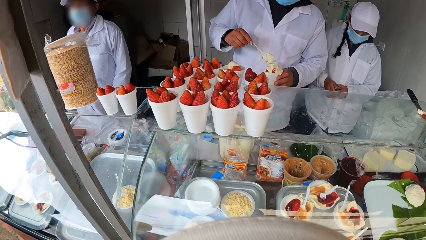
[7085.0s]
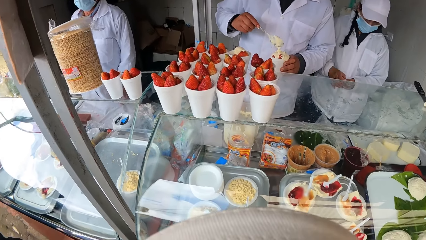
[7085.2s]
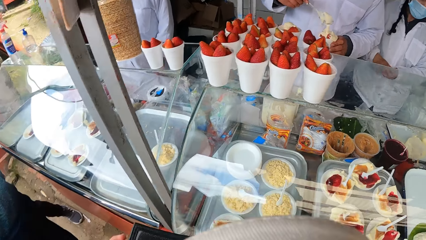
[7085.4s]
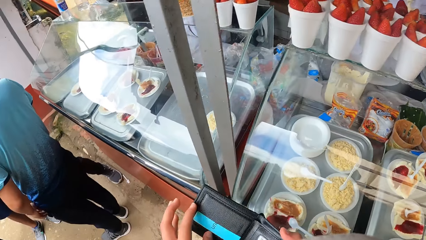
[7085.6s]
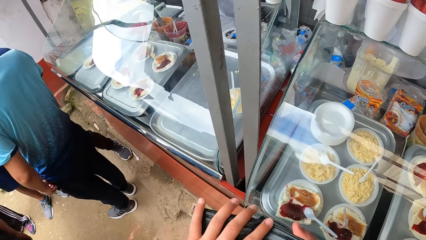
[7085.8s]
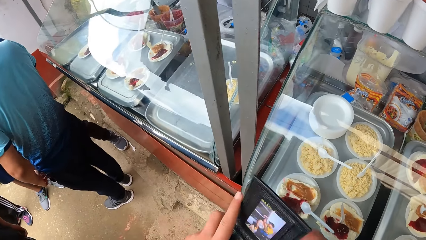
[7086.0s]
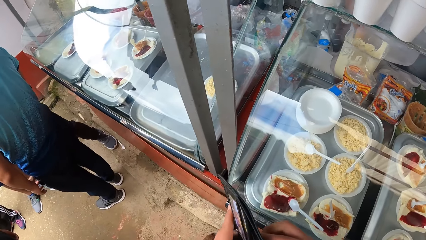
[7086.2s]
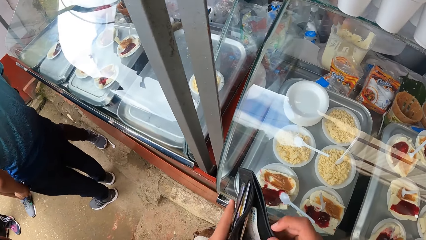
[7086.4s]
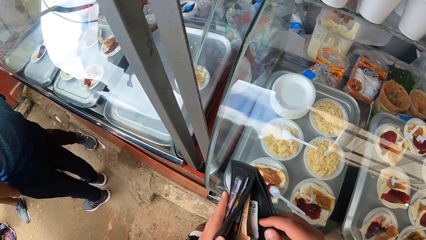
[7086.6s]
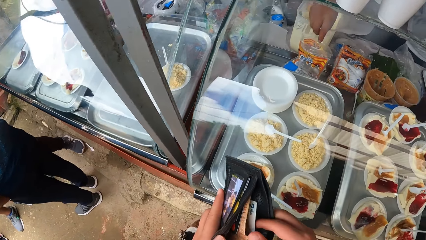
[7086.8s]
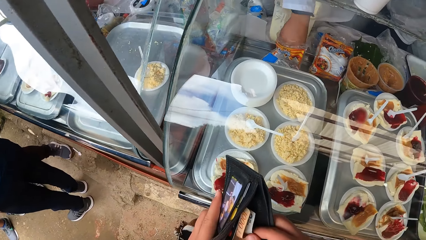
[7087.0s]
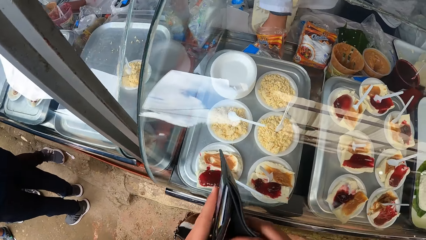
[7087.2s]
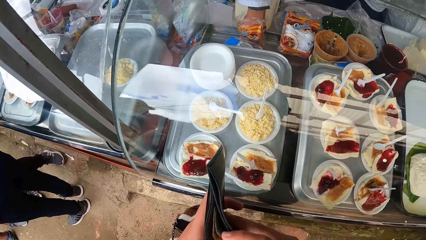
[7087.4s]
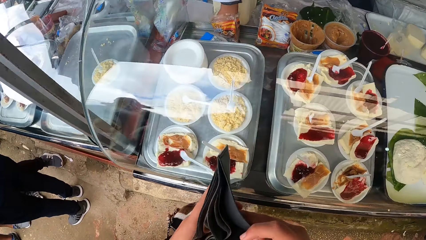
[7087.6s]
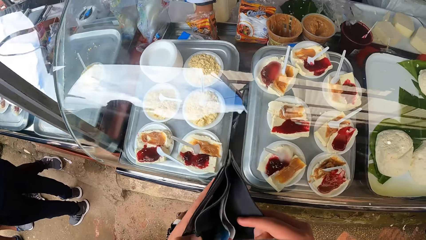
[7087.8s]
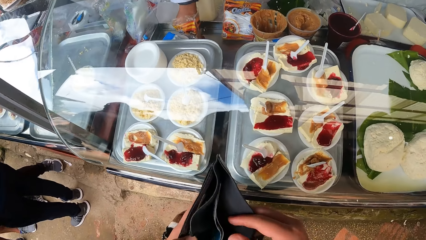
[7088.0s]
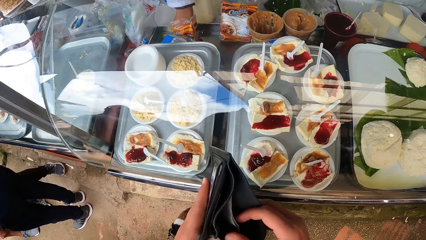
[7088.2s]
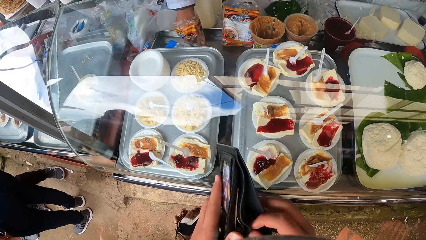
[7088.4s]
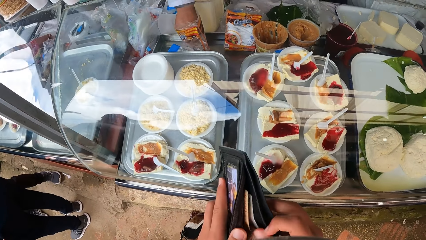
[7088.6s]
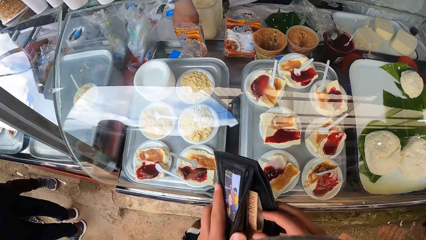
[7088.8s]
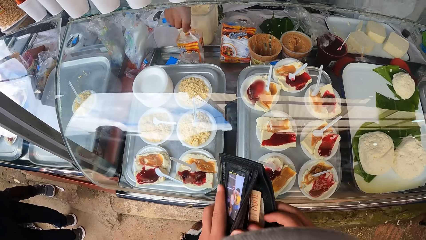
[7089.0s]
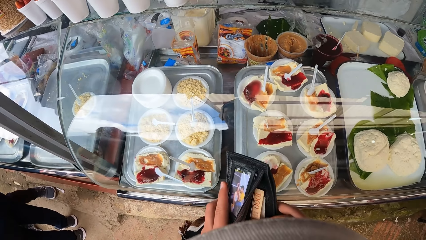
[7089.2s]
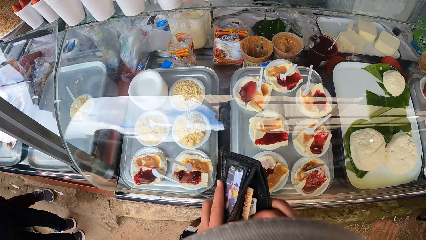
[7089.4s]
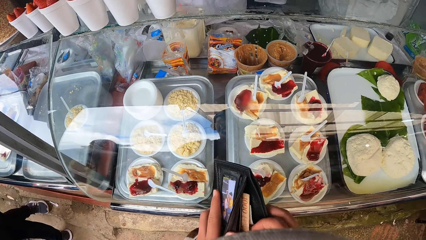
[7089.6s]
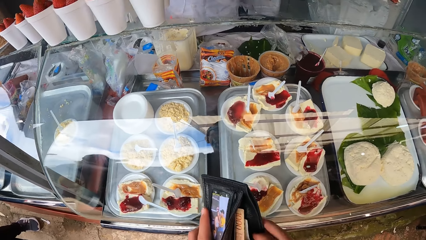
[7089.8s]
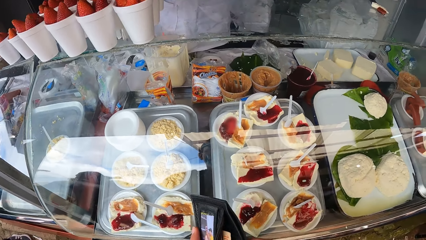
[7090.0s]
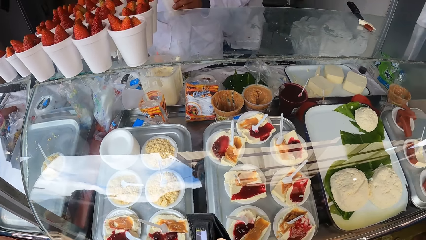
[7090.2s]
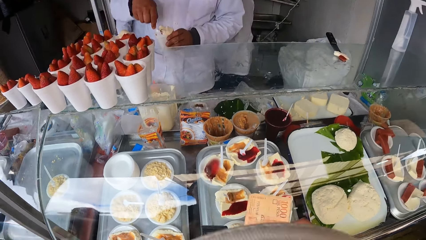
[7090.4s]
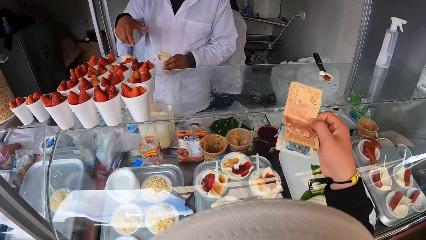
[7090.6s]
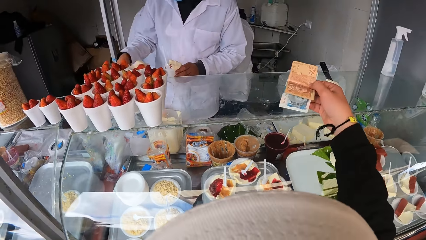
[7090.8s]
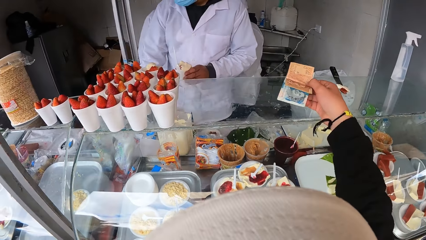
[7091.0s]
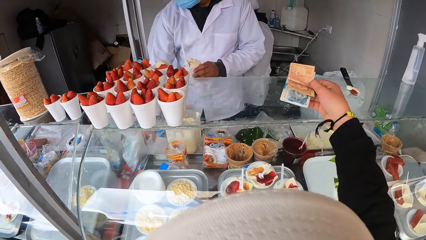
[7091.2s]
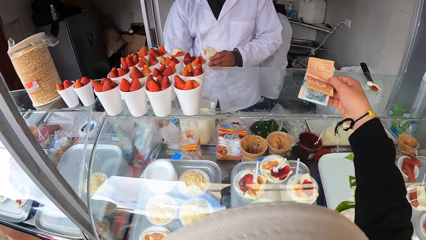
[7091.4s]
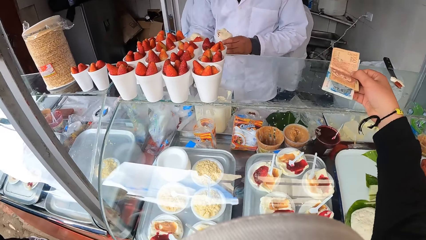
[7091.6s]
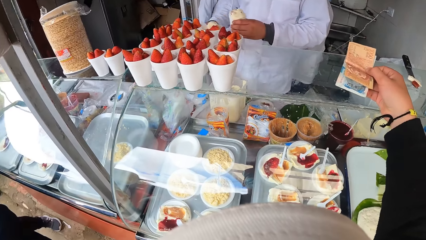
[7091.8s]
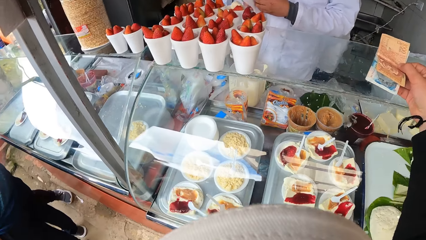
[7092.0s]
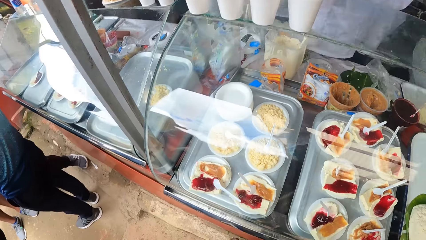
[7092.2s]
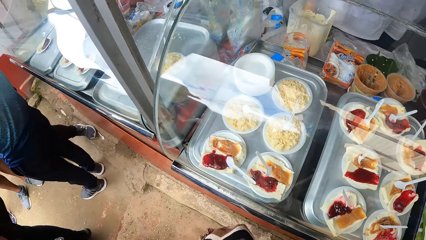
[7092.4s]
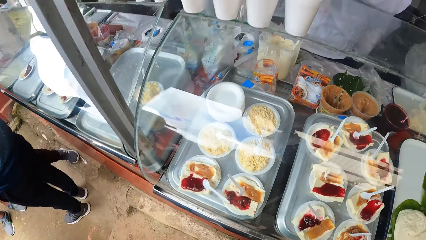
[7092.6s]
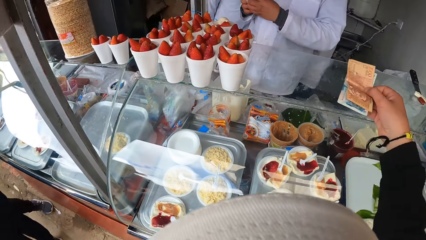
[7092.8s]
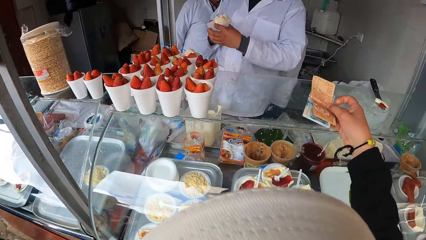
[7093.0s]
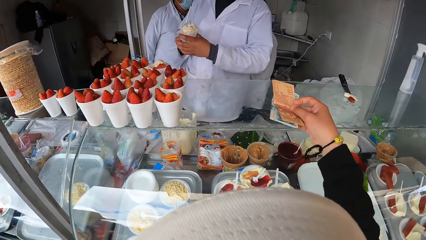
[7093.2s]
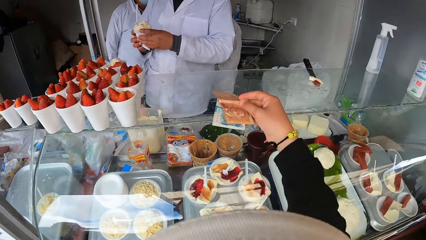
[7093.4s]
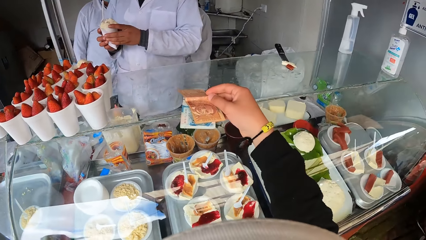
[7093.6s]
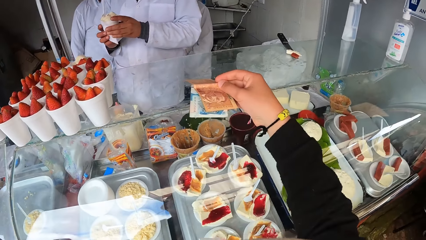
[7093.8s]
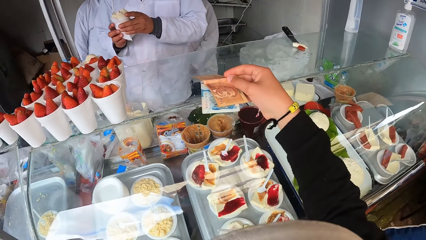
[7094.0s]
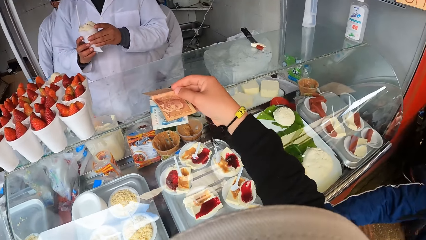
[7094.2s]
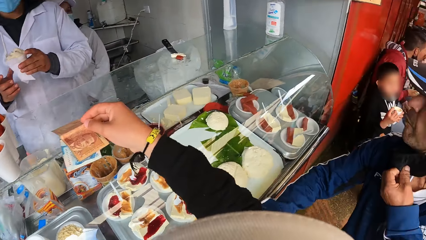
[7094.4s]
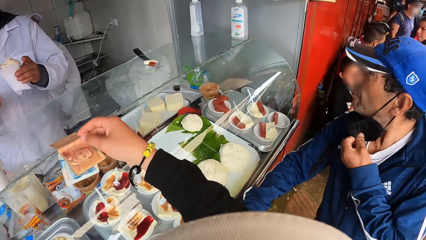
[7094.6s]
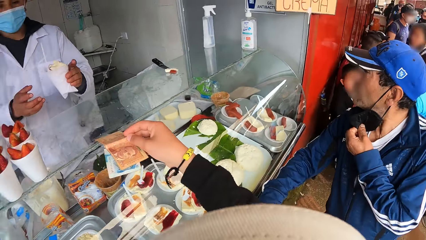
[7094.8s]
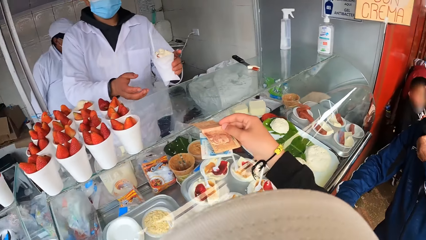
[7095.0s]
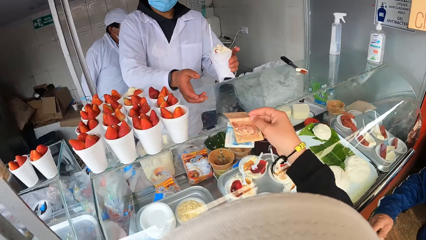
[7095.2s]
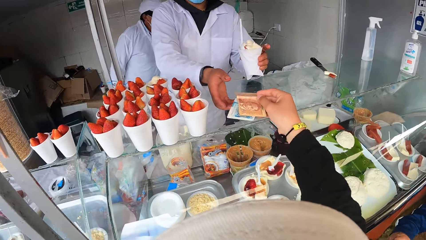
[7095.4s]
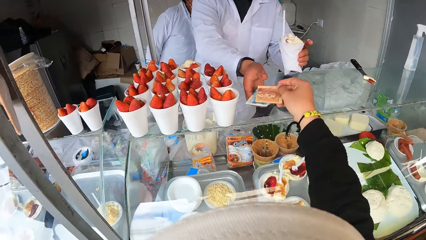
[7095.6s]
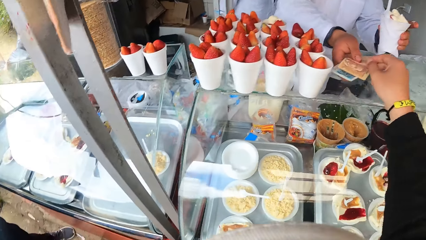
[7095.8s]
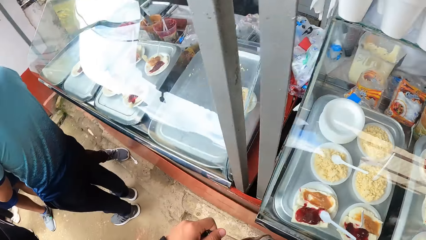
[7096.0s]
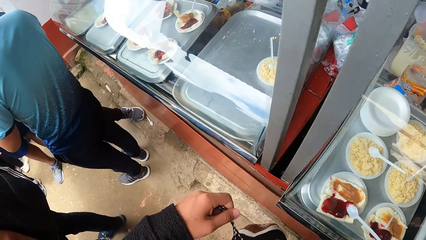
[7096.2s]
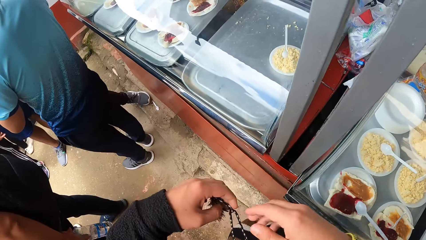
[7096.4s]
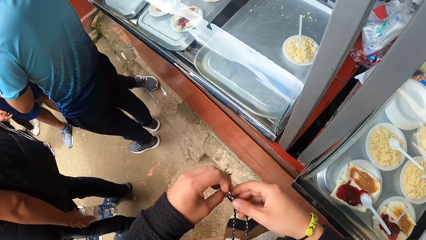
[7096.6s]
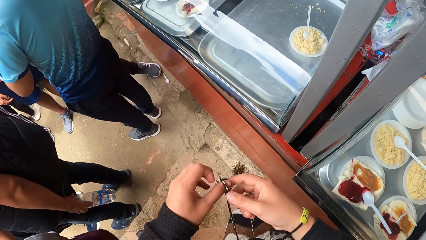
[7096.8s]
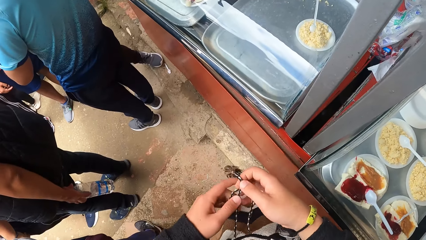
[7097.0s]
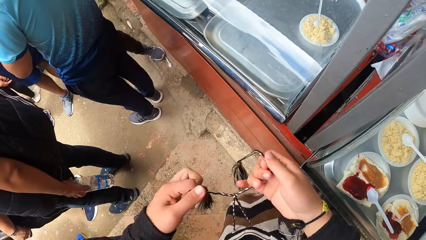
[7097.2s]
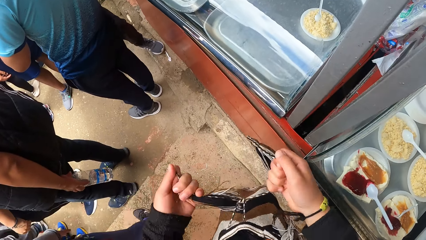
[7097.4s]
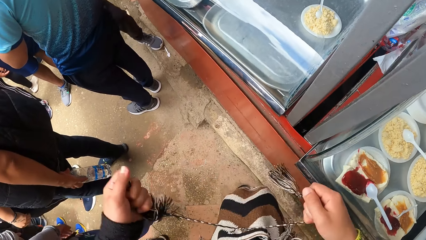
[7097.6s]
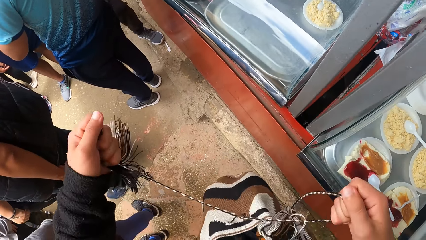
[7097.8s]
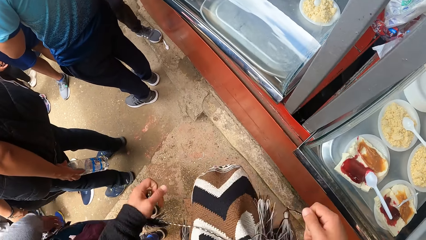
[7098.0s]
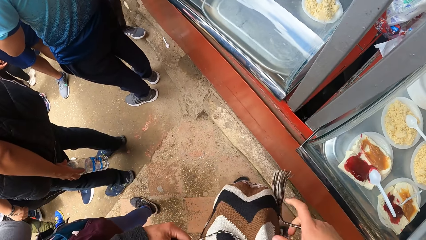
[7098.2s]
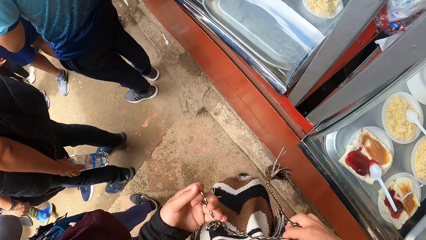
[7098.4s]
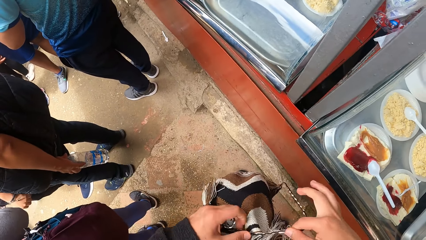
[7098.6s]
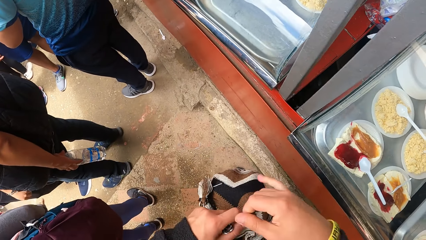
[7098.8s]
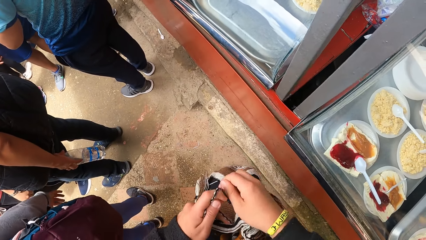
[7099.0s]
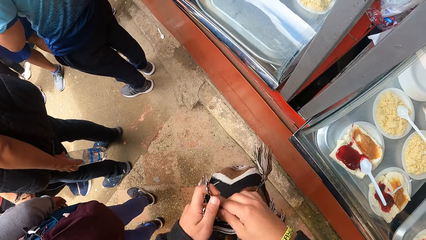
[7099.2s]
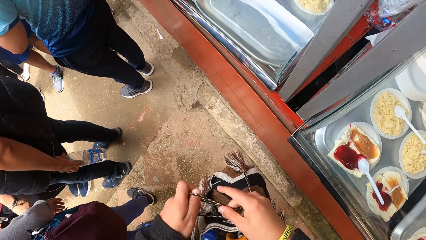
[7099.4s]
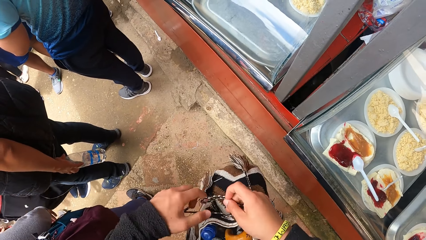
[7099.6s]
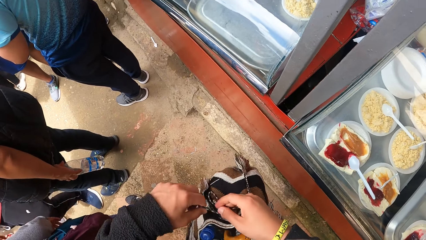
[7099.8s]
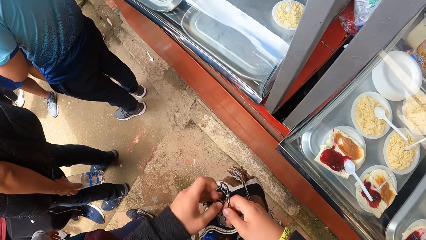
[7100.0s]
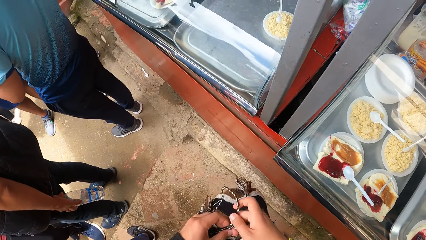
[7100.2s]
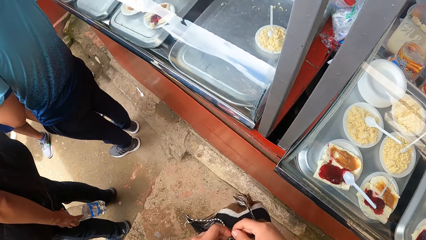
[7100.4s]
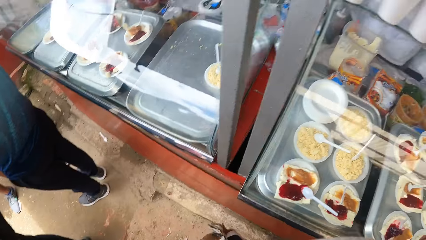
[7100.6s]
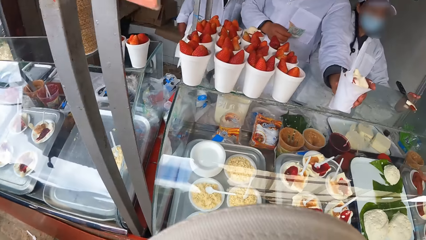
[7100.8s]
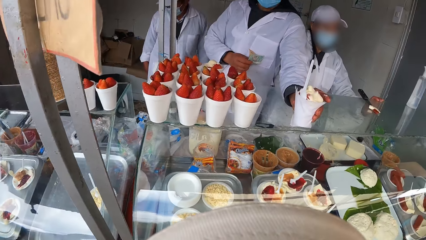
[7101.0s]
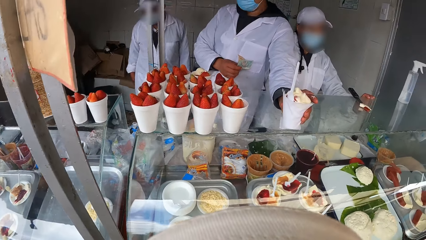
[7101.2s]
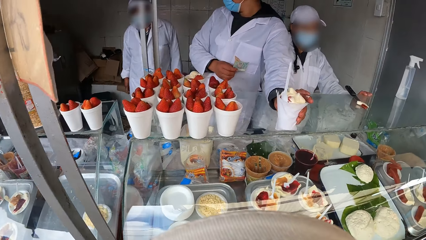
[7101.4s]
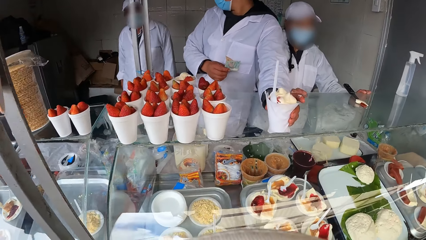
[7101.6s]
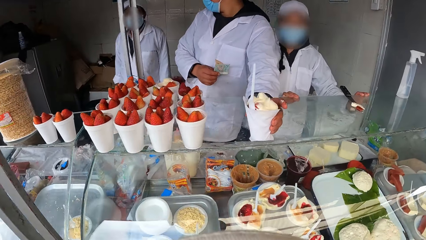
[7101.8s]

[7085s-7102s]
The camera wearer holds a wallet in his left hand. A food vendor drops the spoon in his right hand in the container of yoghurt on the table. The camera wearer removes money from the wallet with his right hand. The food vendor picks up a spoon in a nylon on the table with his right hand, and puts the spoon in his right hand inside the cup of strawberry parfait in his left hand. The camera wearer stretches the money in his right hand to the food vendor. Another food vendor interacts with a third food vendor. The camera wearer holds the money with the right hand. The first food vendor picks up a wipe on the table with his right hand, wraps the cup of strawberry parfait in his left hand with the wipe in his right hand, and holds the dish with both hands. The camera wearer gives the money in his right hand to the first food vendor. The first food vendor collects the money from the camera wearer with his right hand. The camera wearer ties the string bag with both hands. He stretches the strands.
